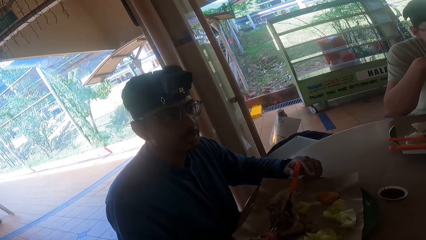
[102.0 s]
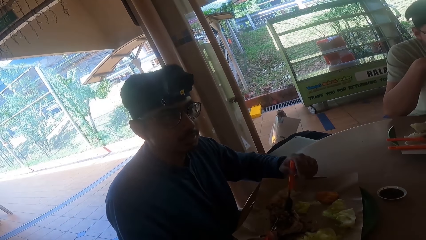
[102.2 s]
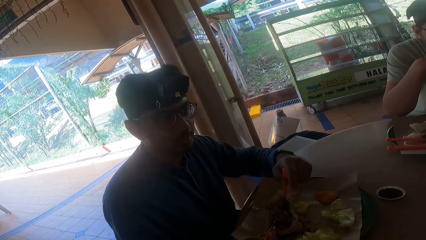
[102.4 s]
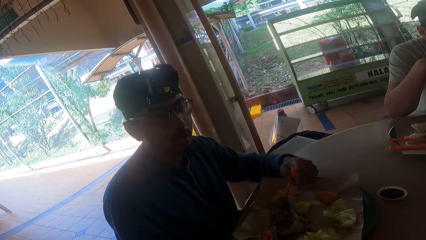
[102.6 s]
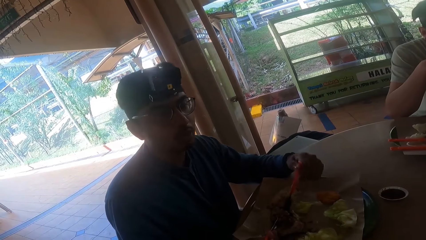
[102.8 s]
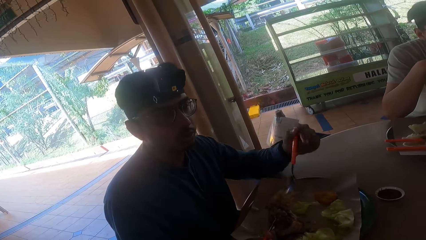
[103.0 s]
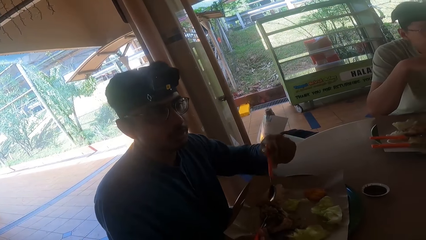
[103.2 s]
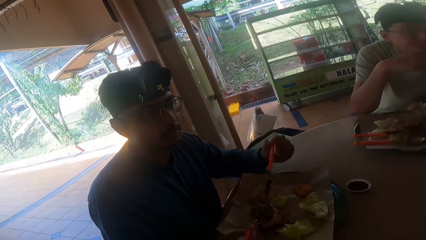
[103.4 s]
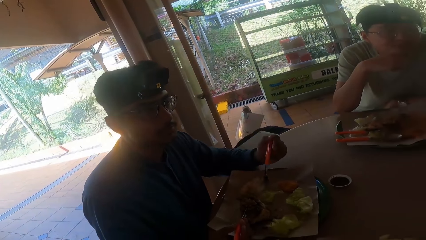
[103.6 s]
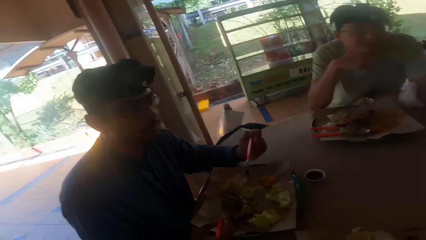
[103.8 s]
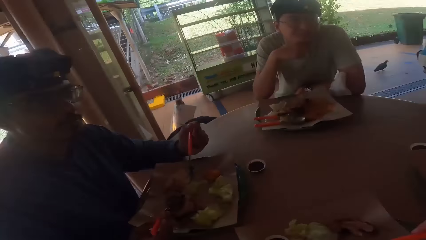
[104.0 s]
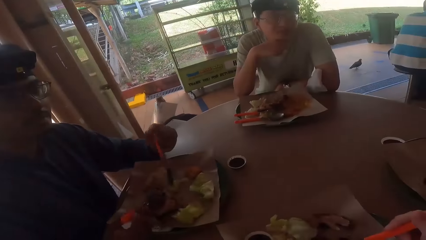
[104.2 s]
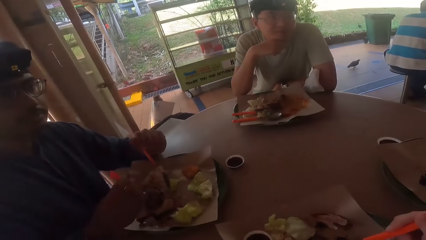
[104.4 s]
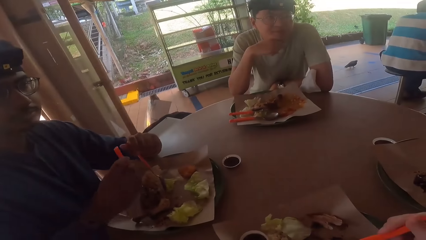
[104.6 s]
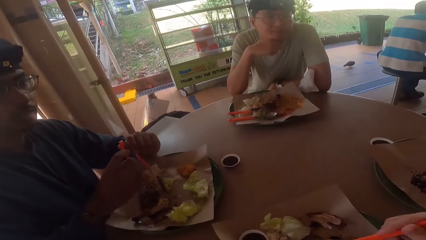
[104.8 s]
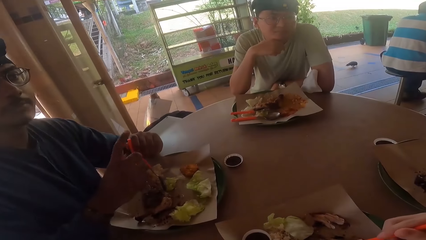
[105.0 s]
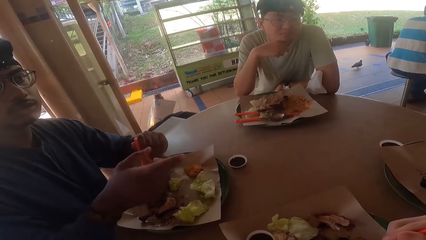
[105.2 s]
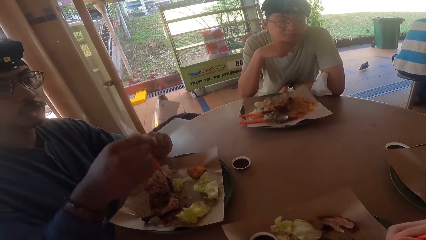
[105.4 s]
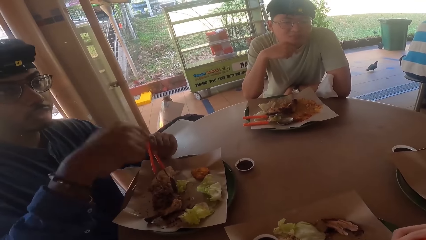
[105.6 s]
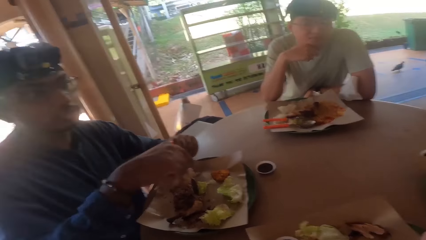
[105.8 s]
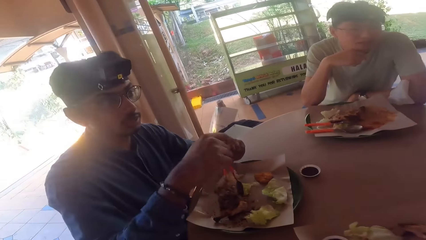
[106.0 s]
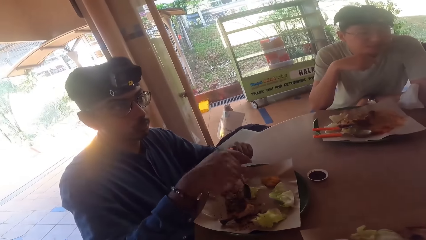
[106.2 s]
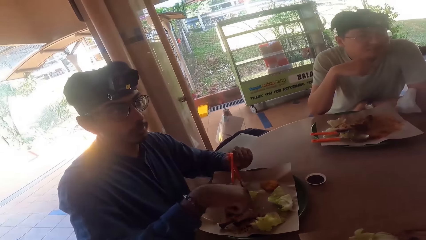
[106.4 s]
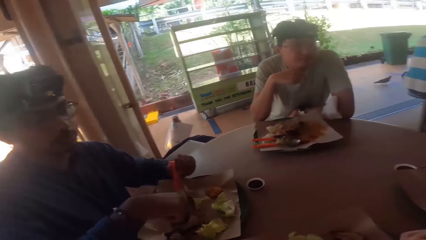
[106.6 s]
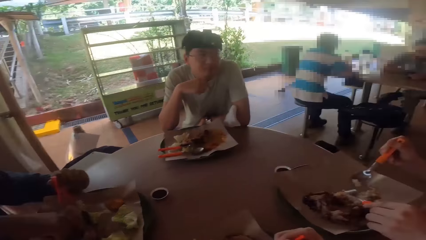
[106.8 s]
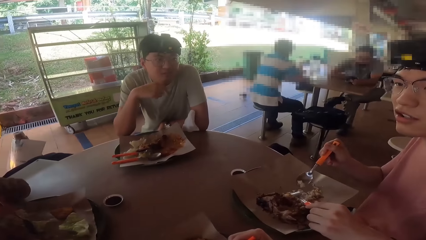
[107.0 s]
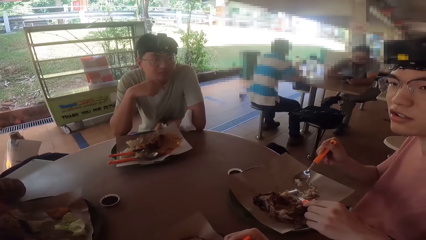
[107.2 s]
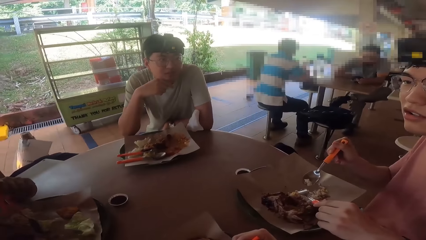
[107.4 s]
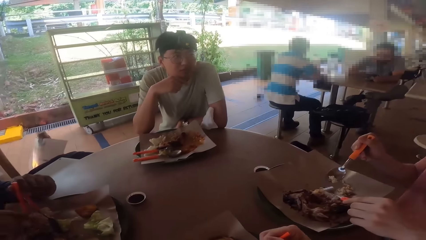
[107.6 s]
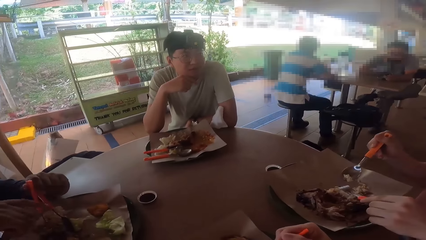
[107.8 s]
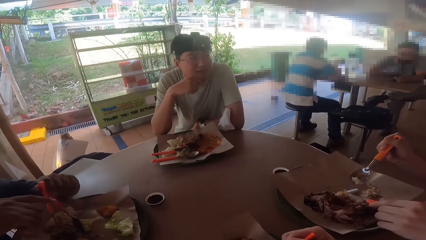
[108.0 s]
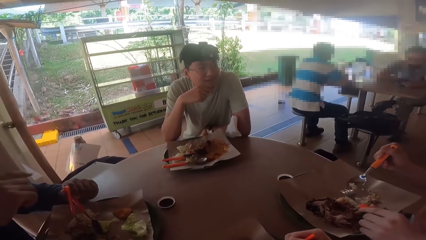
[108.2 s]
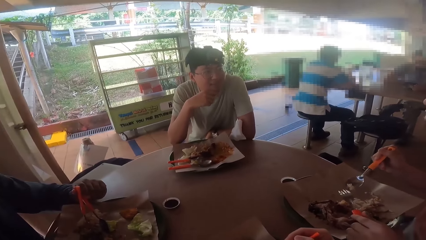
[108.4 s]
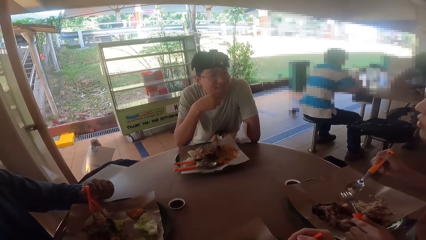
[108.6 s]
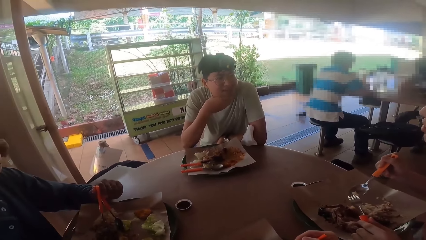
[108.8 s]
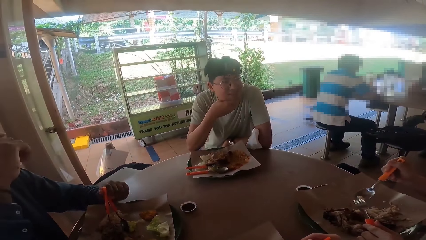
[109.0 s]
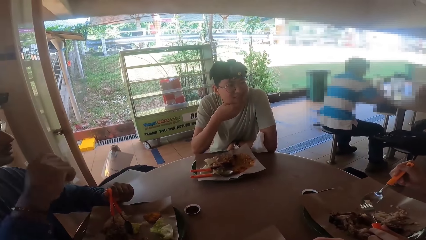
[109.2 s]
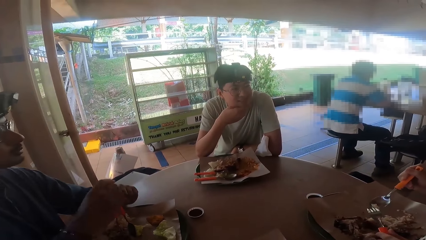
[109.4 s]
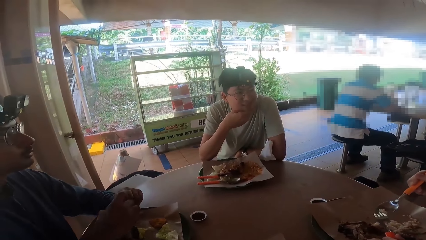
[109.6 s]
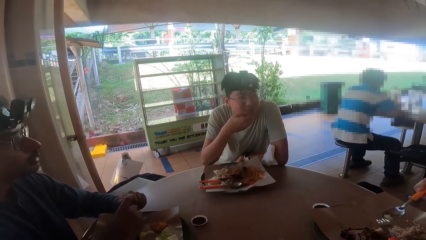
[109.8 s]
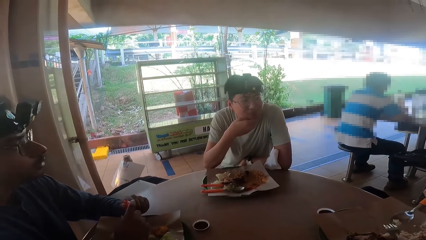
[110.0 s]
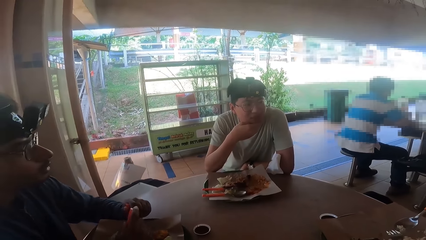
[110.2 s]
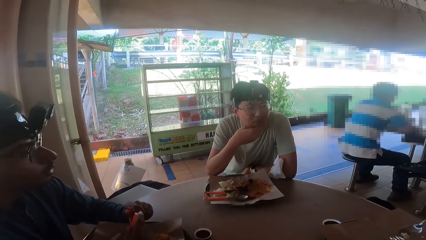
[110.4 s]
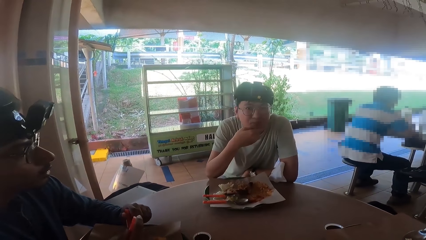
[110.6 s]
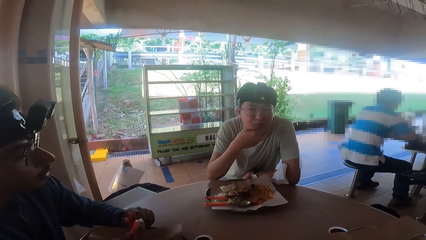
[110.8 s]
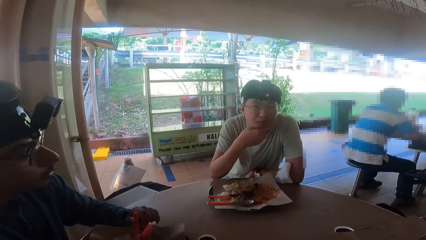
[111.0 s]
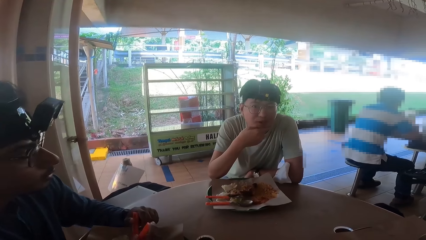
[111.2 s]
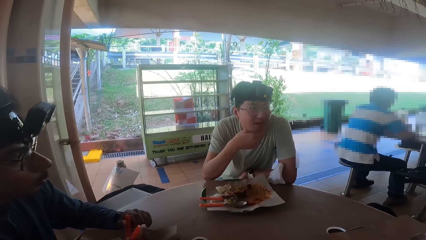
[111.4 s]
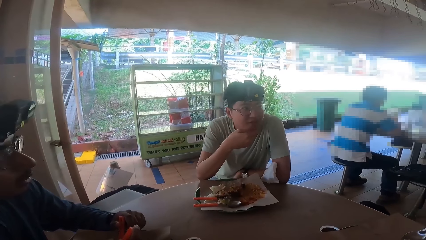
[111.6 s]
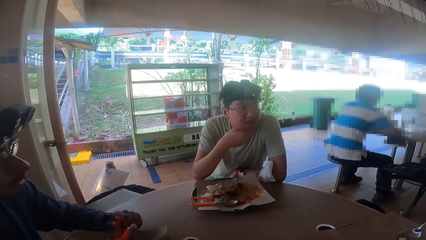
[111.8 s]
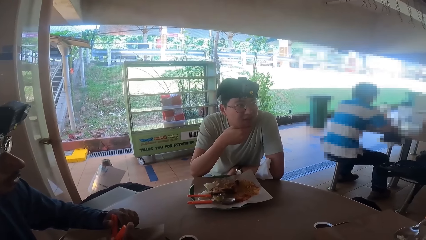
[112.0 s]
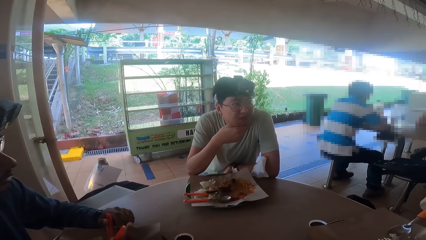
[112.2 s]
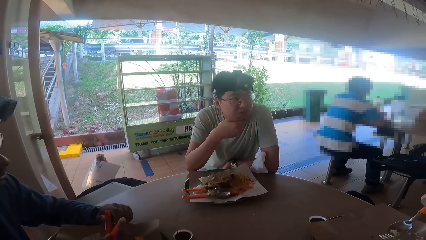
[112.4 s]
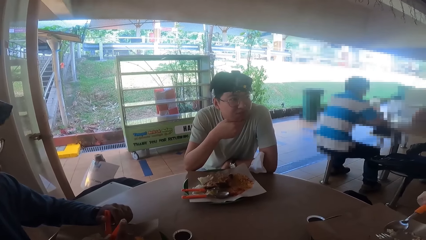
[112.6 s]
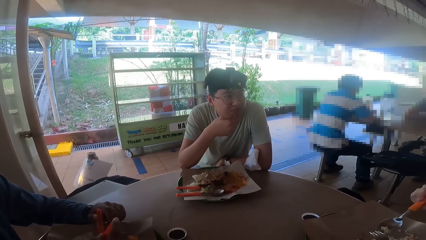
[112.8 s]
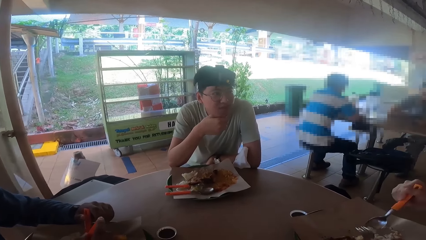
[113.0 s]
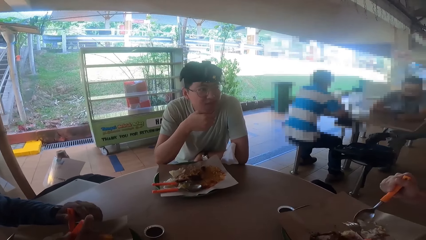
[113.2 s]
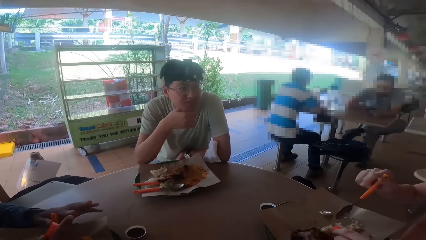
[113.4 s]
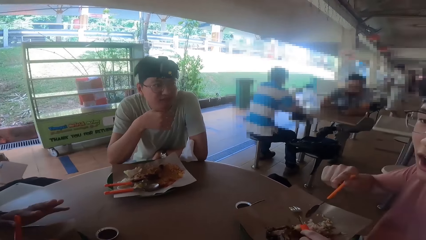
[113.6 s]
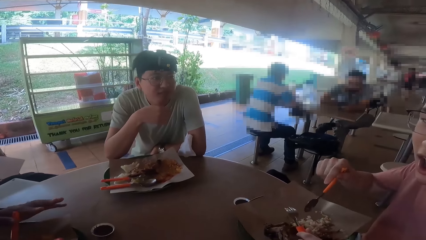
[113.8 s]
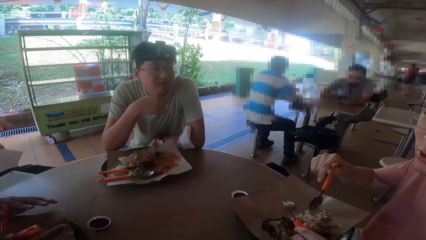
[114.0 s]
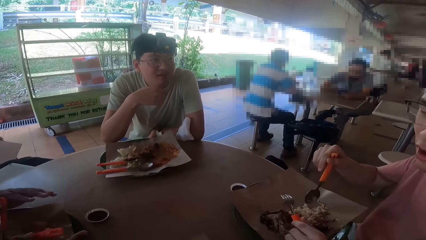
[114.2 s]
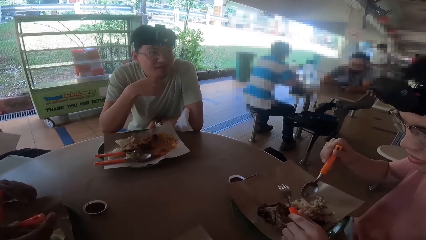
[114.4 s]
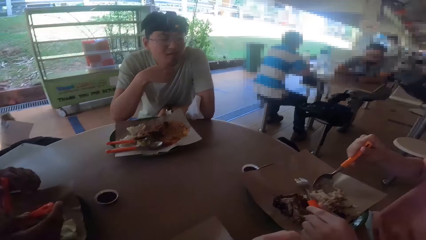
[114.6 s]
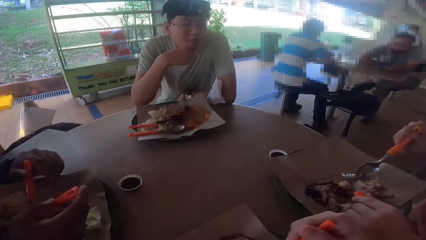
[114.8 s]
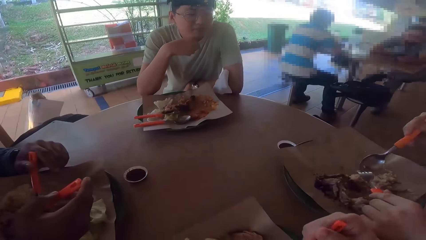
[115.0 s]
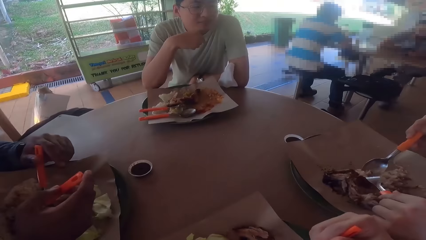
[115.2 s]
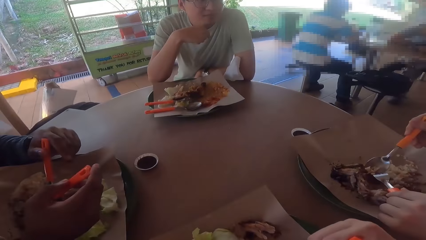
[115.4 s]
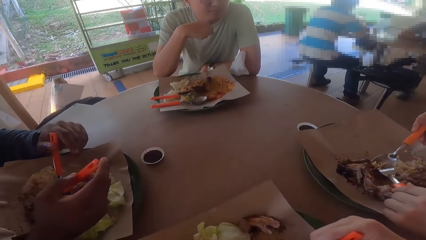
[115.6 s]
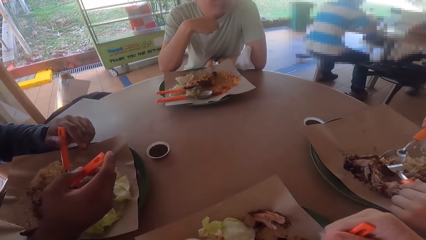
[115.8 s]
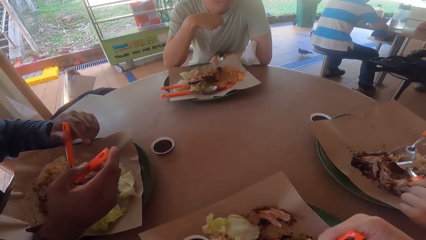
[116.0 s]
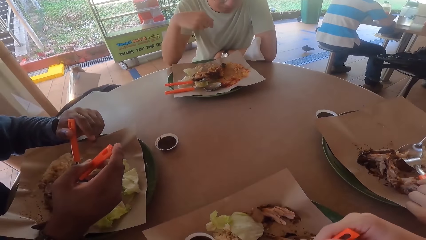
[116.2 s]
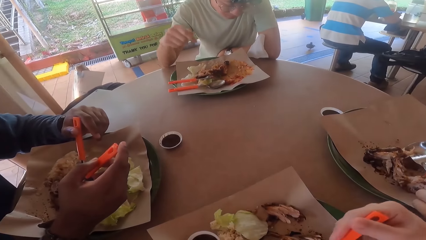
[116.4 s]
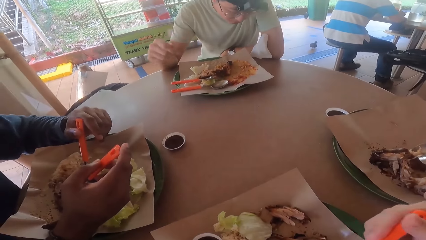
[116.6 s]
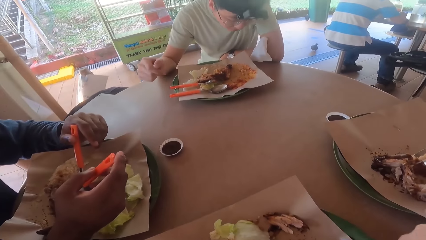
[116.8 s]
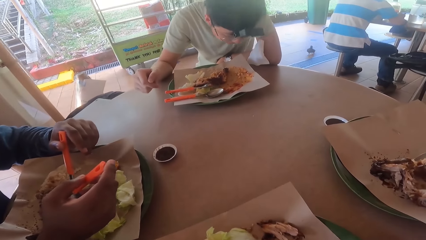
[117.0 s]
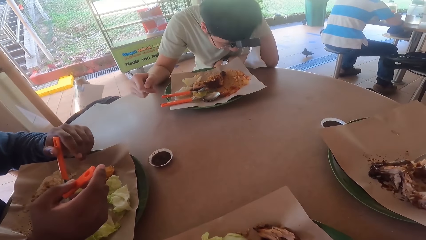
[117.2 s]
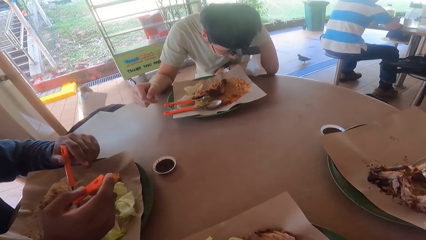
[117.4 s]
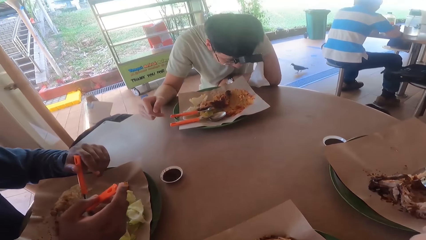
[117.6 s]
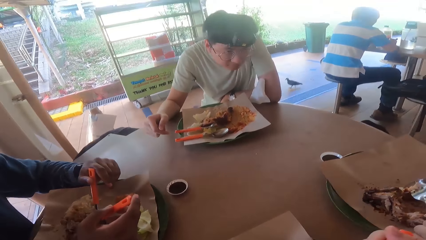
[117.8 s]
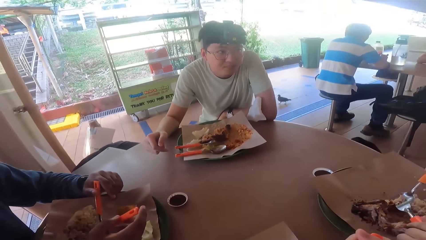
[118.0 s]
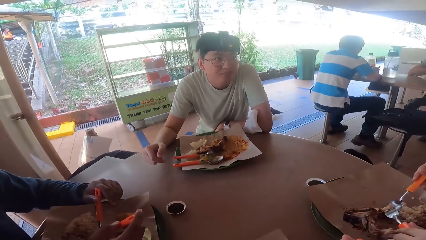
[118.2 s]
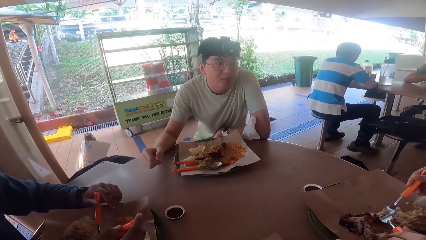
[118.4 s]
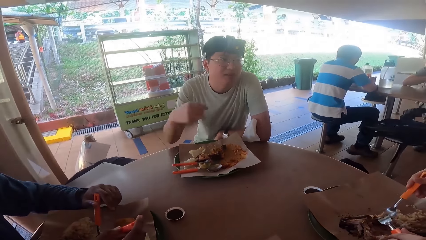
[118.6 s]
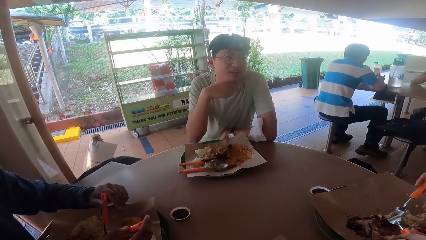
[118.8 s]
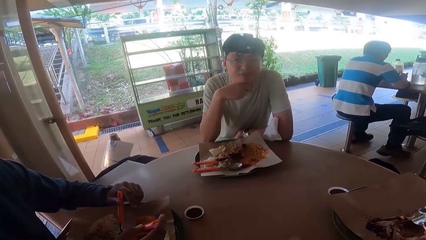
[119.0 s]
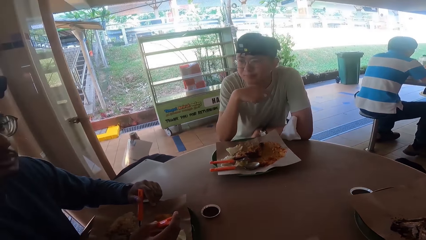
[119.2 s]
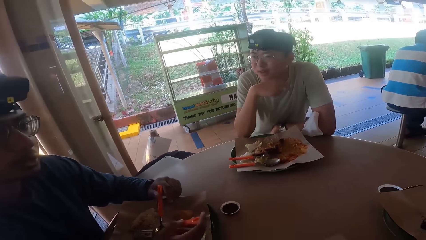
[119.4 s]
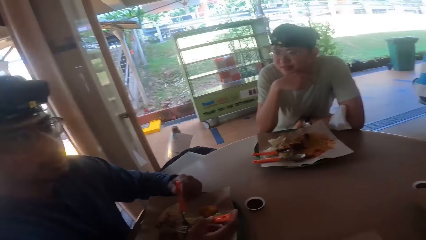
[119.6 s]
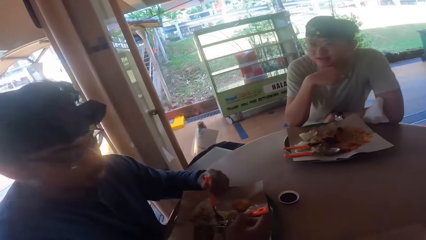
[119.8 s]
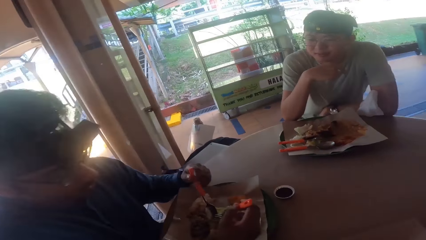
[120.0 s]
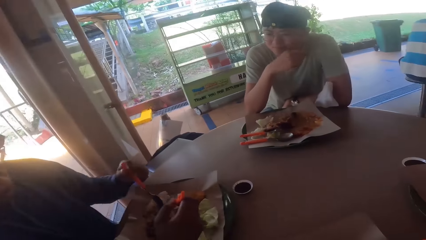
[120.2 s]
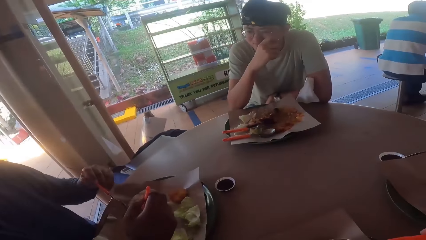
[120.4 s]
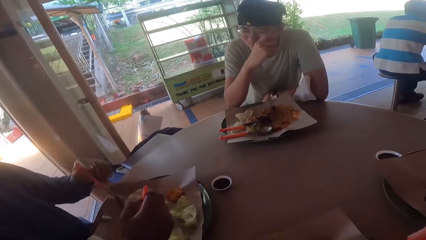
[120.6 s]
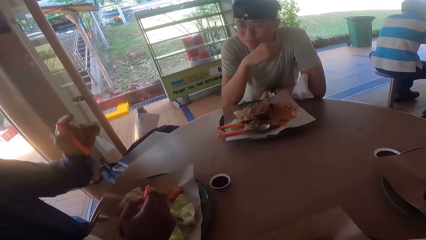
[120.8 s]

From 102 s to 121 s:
A man points with his right hand. A man converses with another man.
